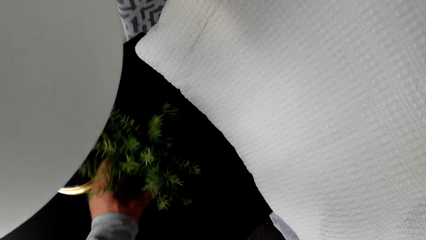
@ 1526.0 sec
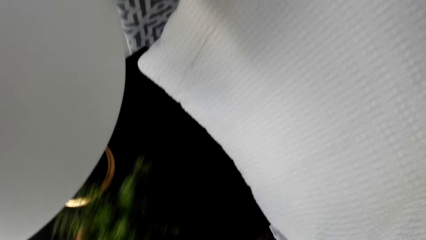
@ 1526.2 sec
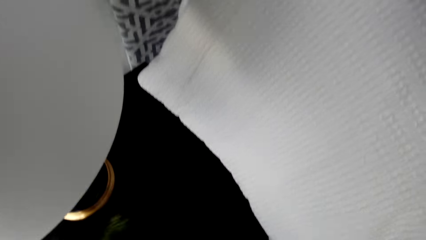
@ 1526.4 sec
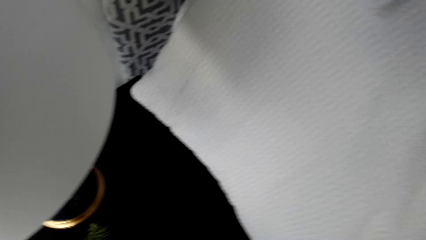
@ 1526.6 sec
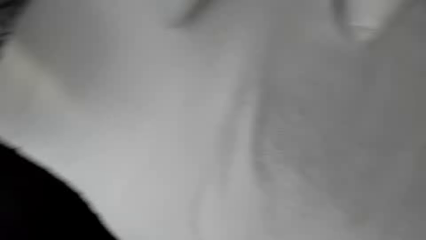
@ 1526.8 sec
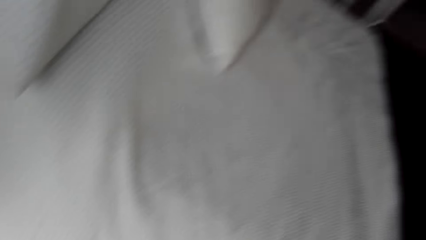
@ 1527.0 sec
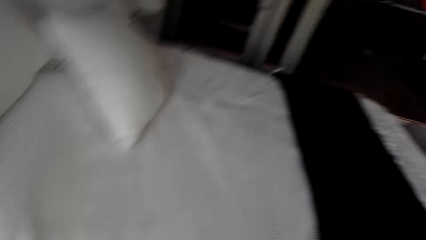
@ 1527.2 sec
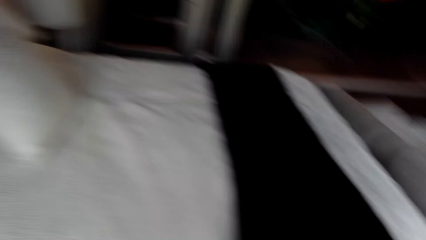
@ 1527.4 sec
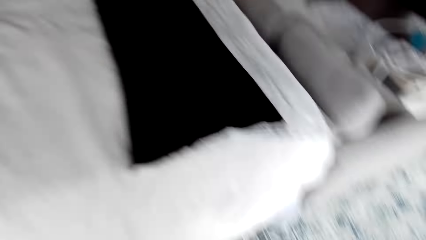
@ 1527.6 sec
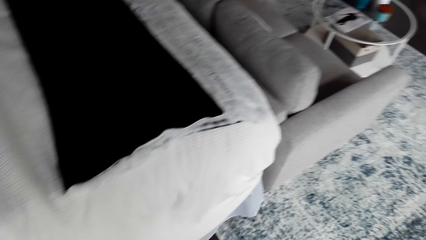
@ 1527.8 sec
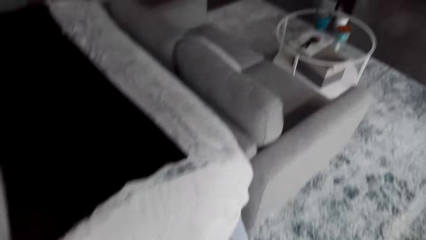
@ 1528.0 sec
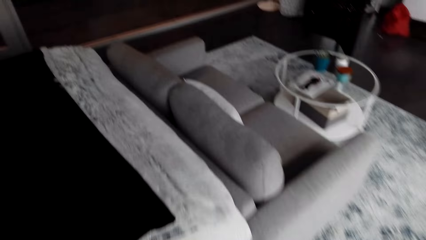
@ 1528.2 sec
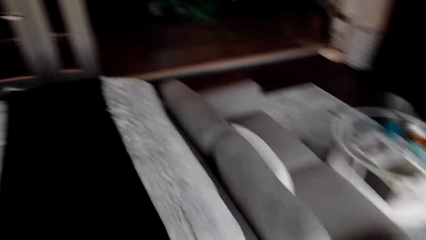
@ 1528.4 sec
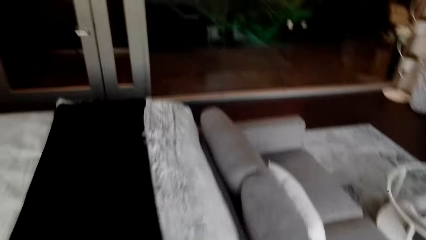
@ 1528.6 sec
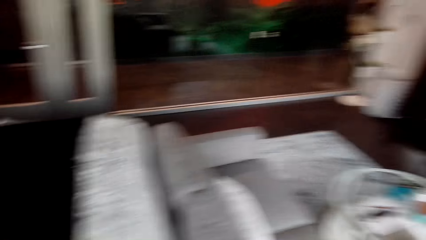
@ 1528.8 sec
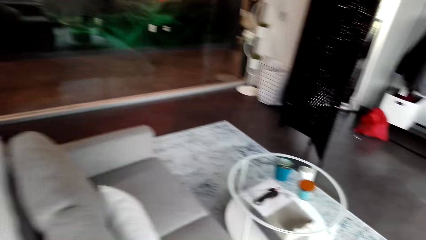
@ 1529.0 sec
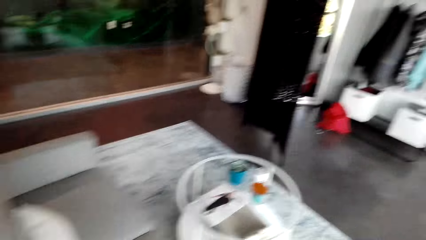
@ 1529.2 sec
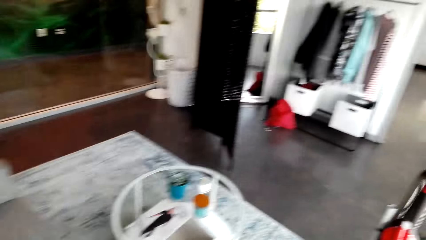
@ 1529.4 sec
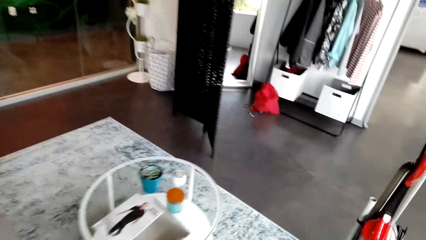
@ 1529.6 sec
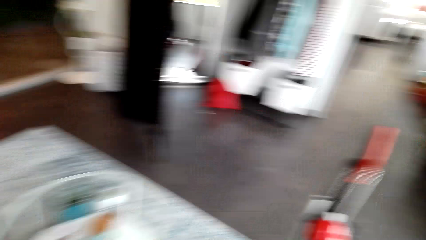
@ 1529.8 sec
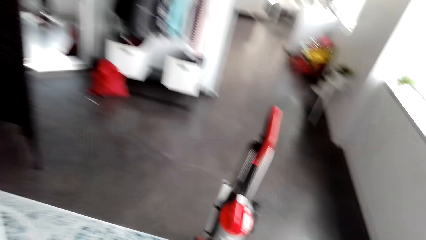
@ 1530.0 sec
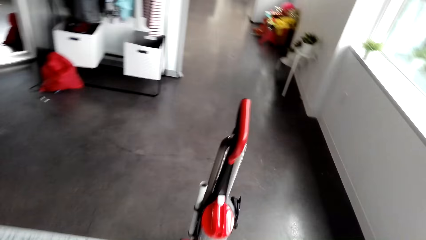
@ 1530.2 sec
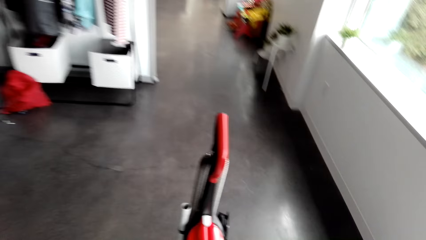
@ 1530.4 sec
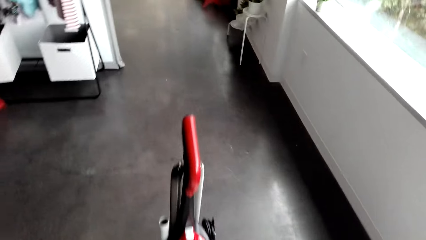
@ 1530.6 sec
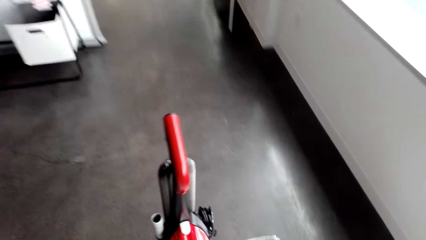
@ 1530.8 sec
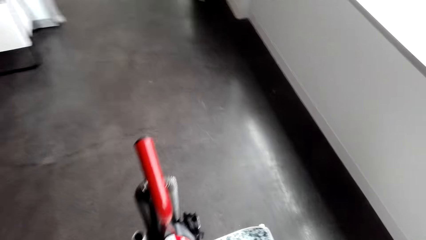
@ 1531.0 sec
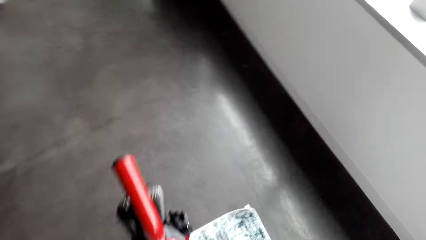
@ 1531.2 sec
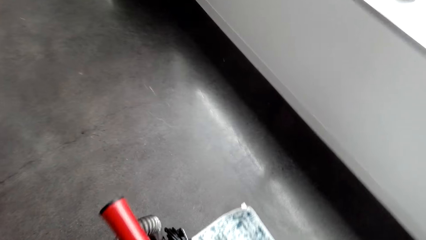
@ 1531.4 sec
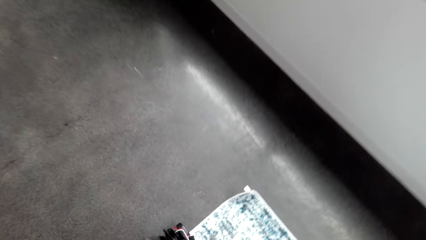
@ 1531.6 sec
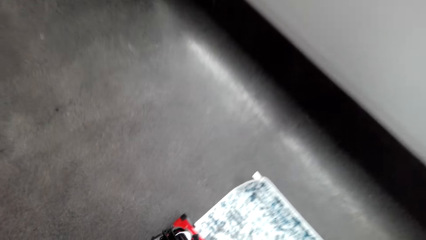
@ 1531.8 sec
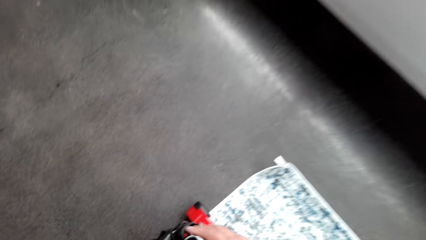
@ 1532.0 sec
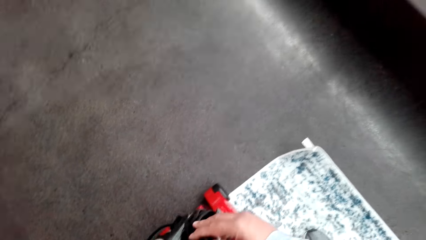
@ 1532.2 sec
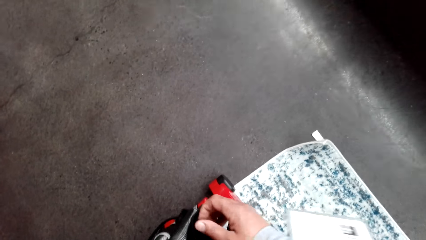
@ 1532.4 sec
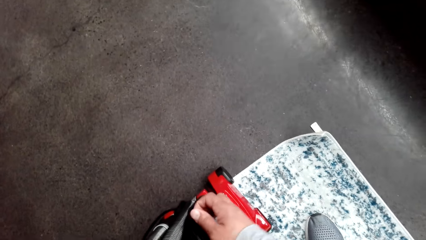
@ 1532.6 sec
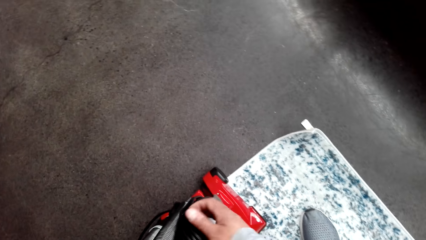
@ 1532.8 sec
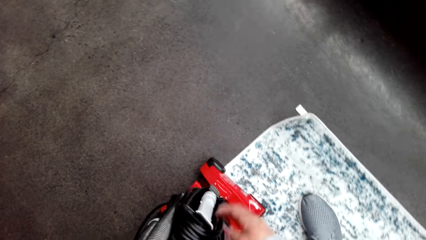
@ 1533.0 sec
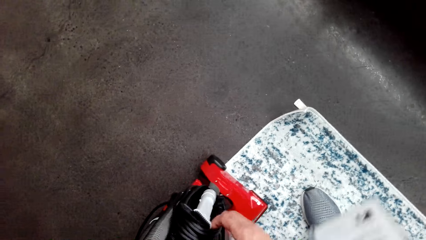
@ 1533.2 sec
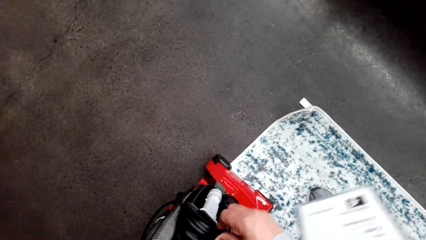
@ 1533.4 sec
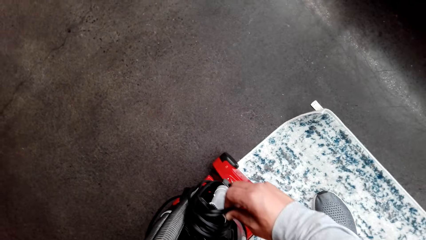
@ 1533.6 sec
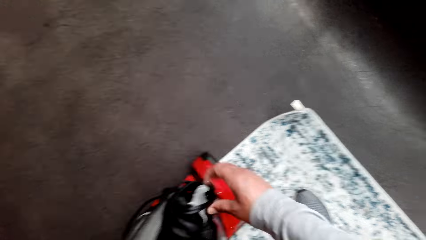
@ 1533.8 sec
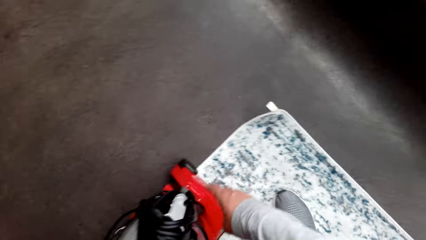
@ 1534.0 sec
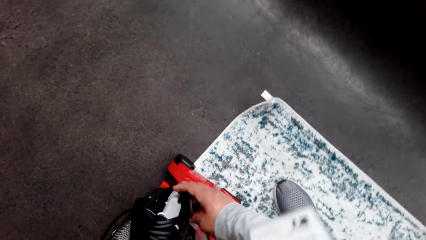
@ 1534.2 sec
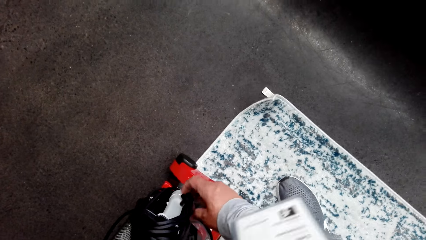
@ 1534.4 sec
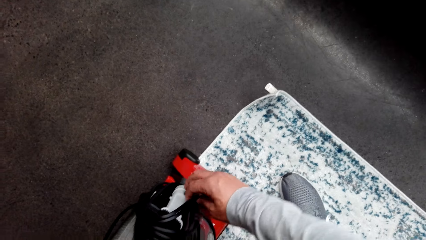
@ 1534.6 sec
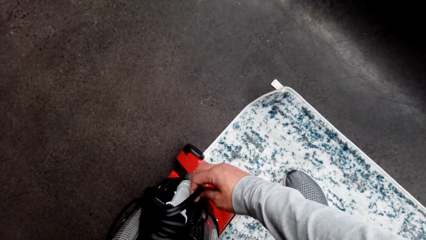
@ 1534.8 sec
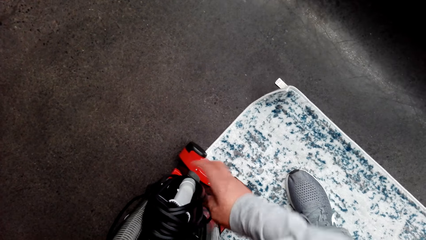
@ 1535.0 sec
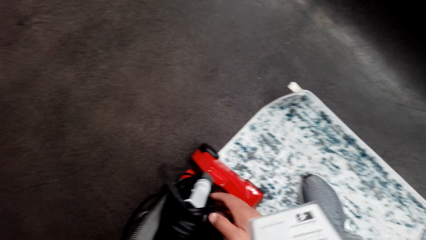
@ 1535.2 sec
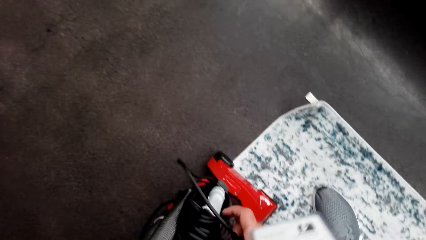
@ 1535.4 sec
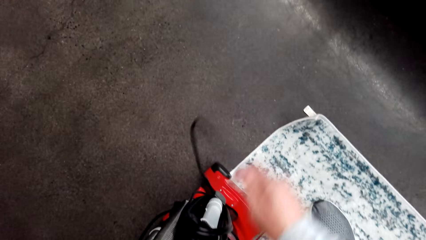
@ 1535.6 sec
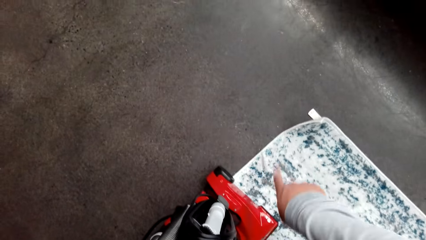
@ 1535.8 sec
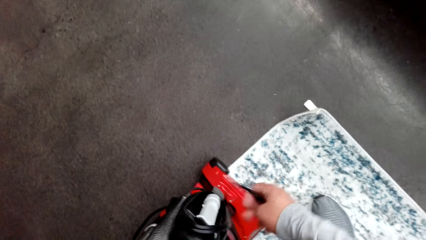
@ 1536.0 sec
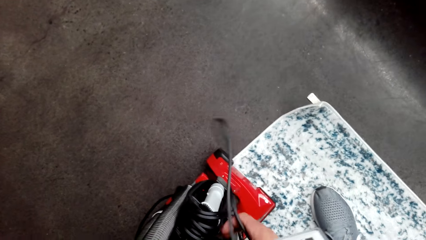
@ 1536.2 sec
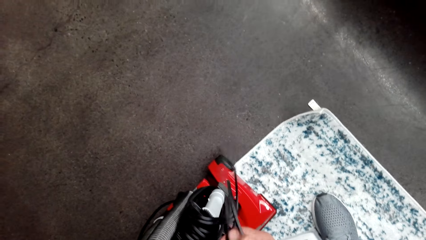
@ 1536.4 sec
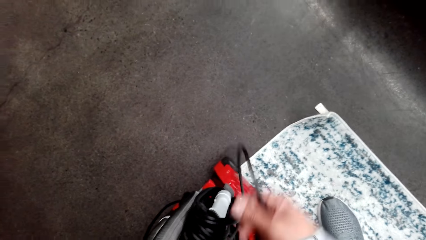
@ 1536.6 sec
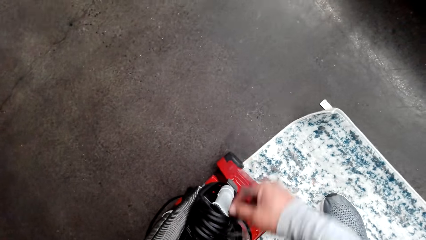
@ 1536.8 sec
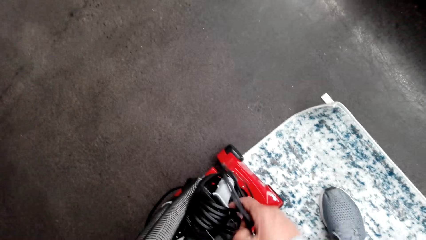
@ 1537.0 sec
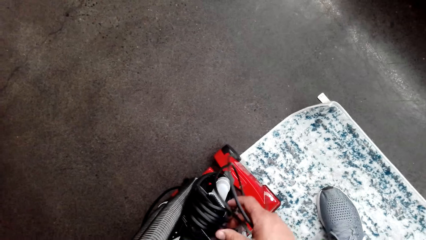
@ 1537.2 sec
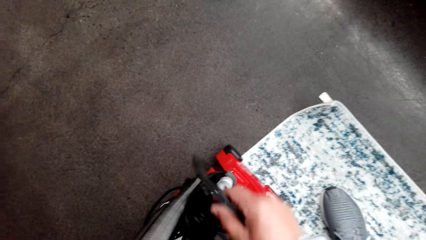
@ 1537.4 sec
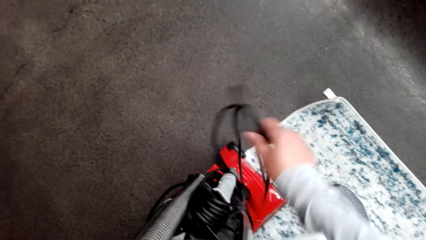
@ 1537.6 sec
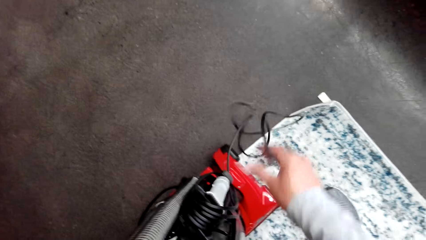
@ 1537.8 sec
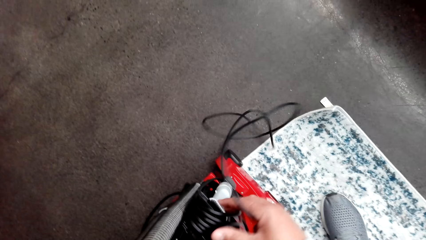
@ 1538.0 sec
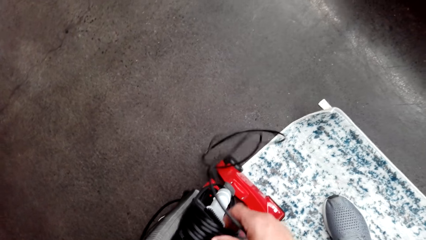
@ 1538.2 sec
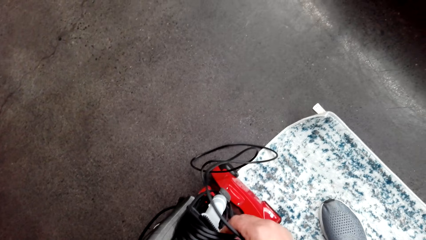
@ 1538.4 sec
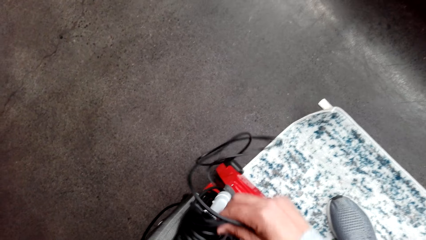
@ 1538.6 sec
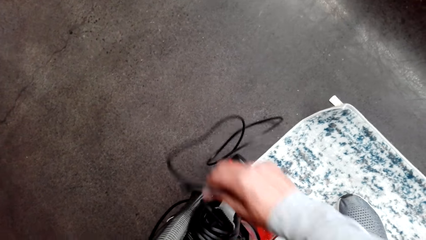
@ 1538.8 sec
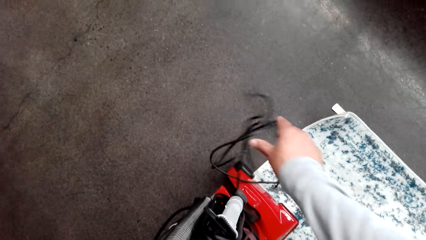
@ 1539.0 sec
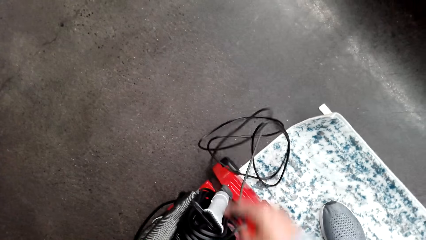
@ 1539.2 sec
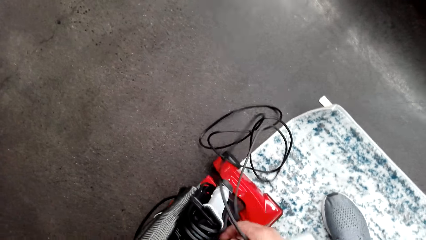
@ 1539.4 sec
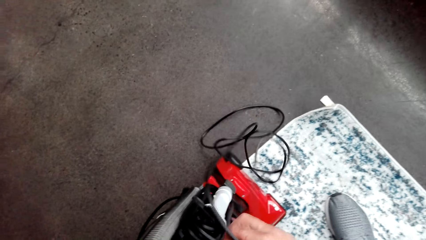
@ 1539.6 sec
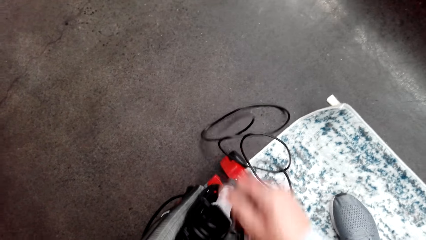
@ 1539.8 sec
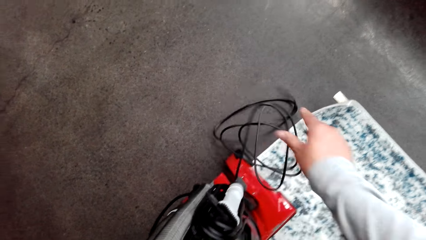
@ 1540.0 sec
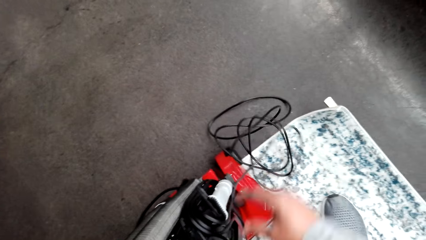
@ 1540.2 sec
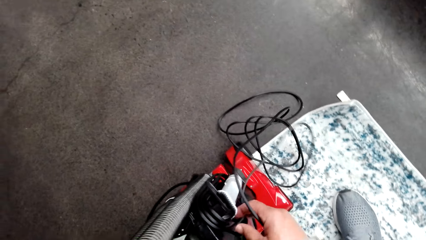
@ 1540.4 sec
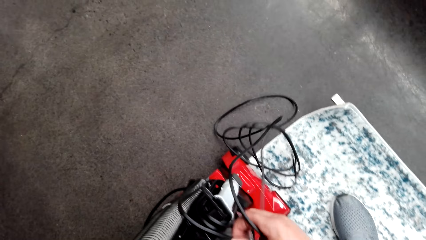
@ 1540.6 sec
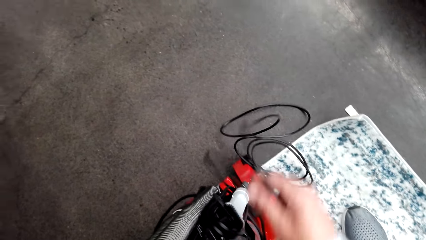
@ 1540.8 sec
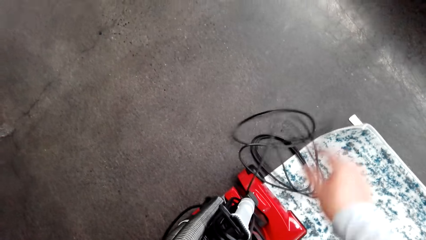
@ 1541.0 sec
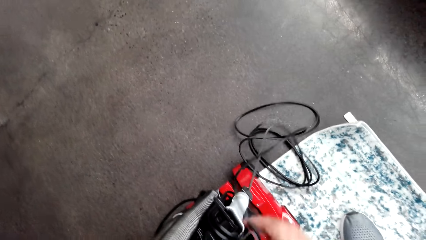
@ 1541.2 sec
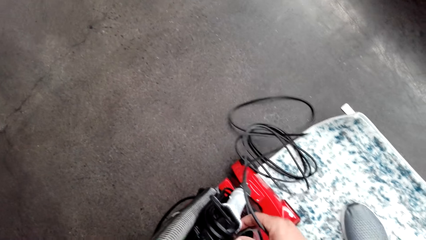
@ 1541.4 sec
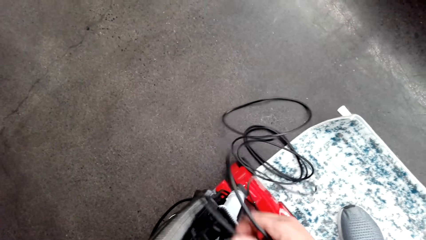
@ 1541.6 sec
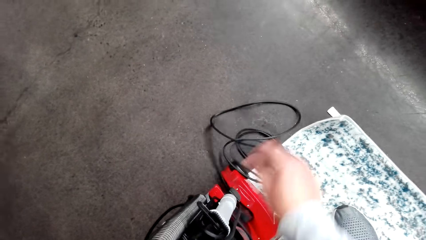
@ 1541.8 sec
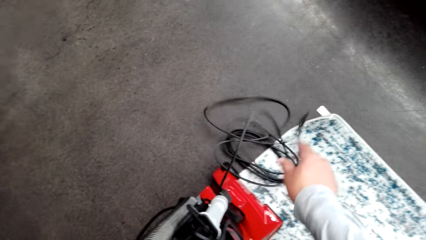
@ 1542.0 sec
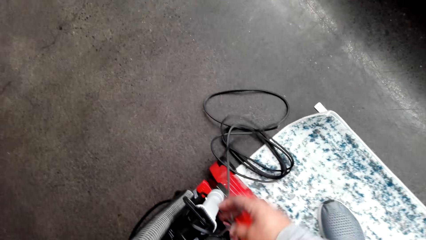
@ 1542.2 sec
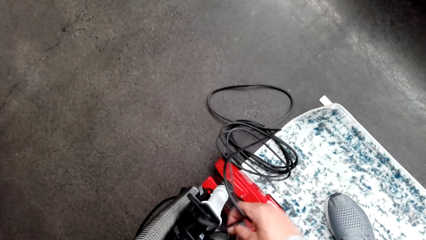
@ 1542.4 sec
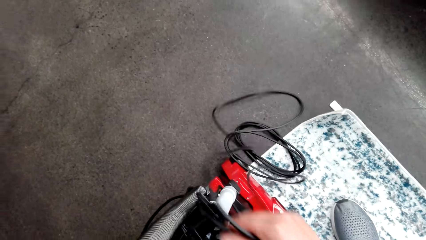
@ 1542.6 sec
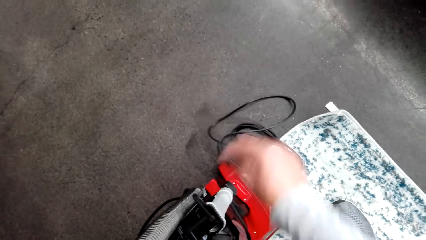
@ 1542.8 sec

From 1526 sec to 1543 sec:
The camera wearer picks up the plastic flower under the bed. They walk around the room and hold a cable. They pick up the washing machine, pull the cable, unfold the cable and stretch the extension of the machine.
